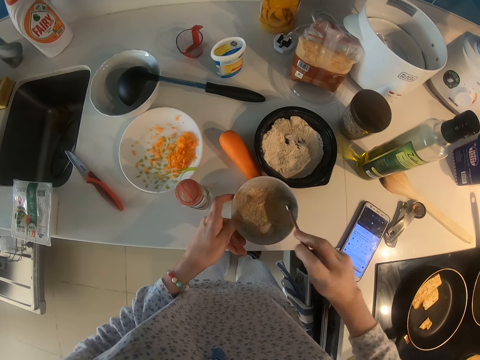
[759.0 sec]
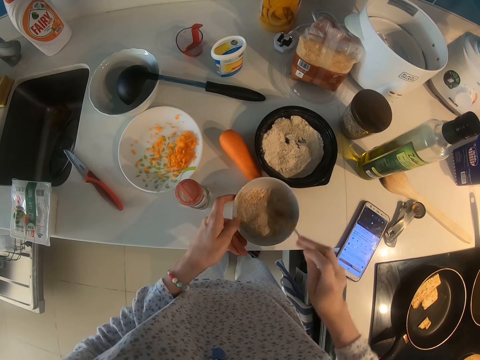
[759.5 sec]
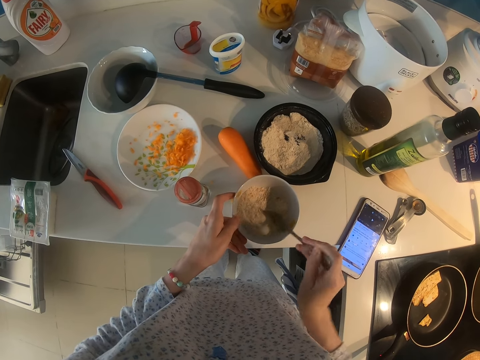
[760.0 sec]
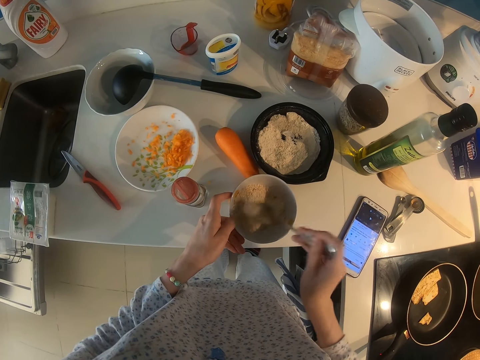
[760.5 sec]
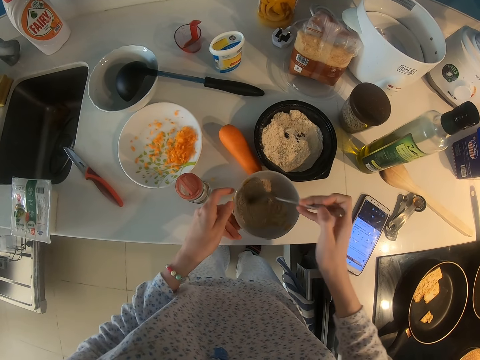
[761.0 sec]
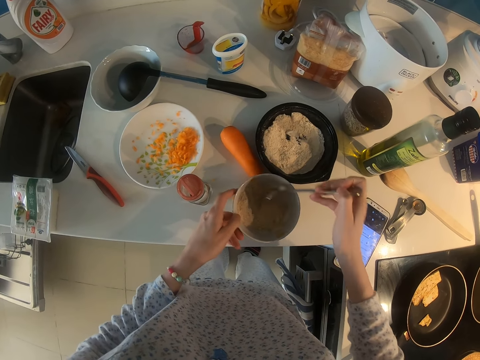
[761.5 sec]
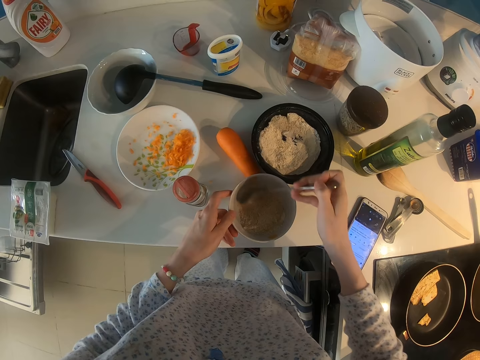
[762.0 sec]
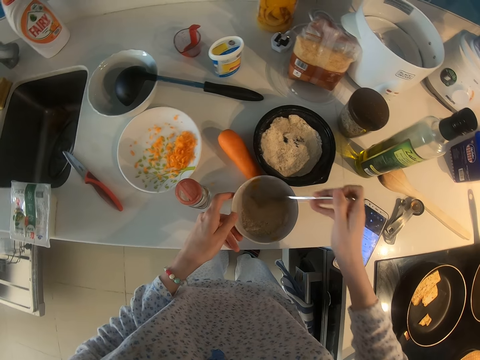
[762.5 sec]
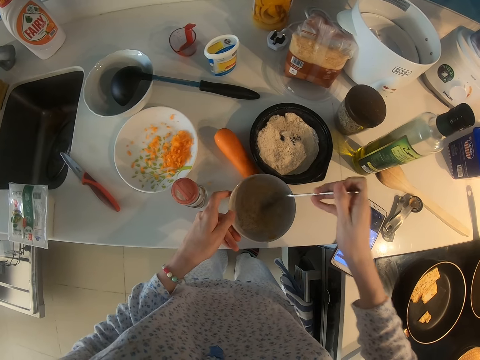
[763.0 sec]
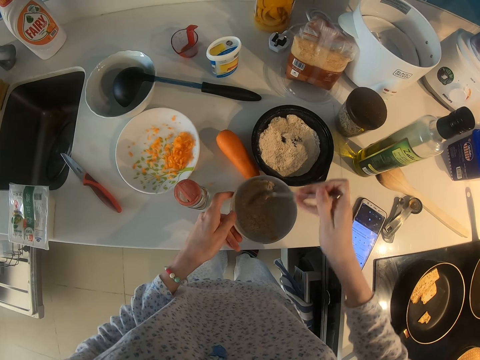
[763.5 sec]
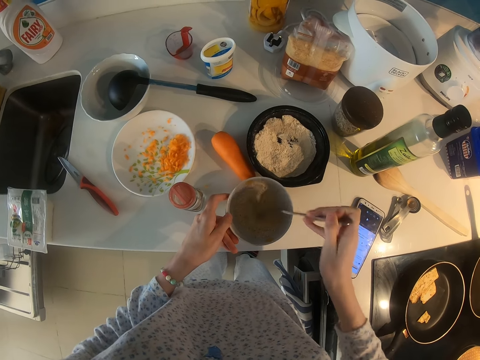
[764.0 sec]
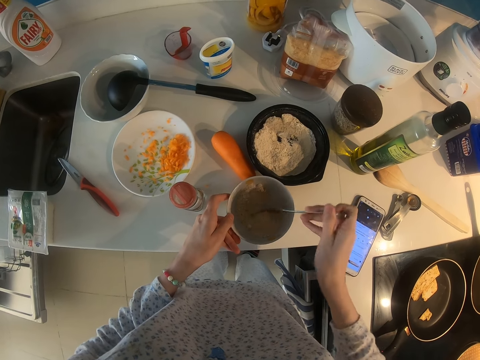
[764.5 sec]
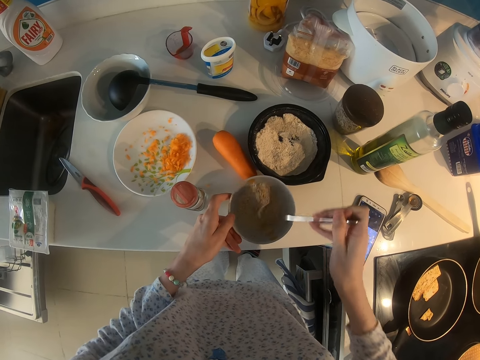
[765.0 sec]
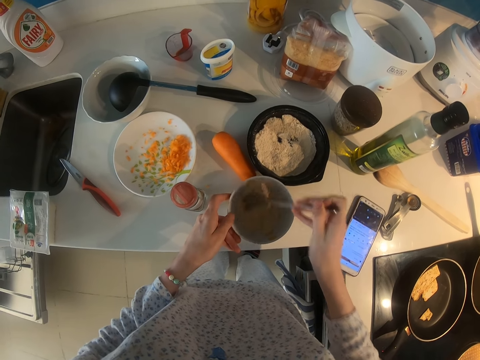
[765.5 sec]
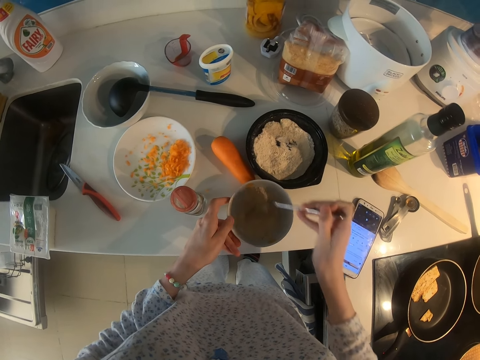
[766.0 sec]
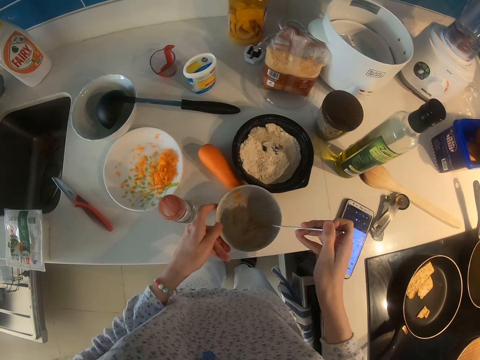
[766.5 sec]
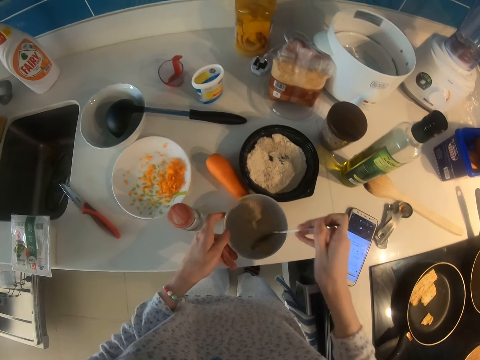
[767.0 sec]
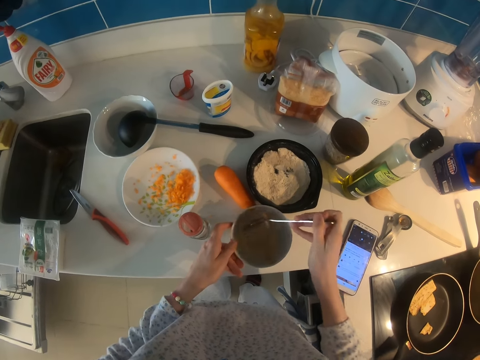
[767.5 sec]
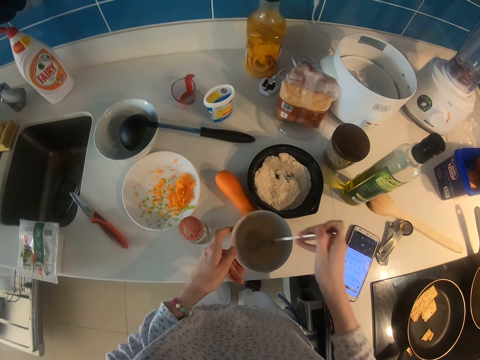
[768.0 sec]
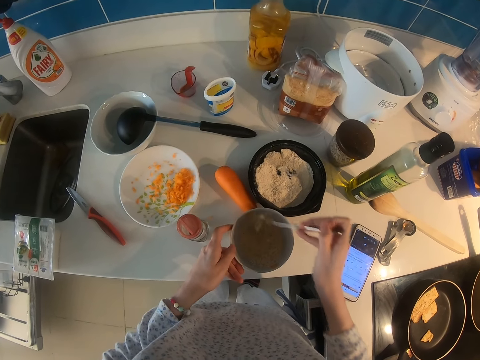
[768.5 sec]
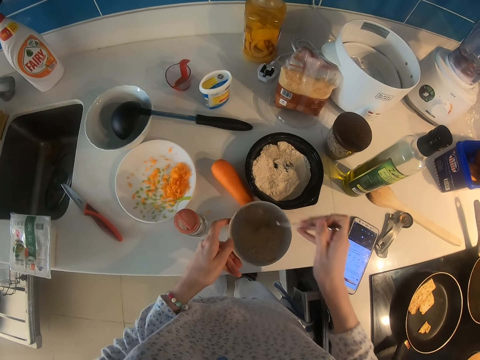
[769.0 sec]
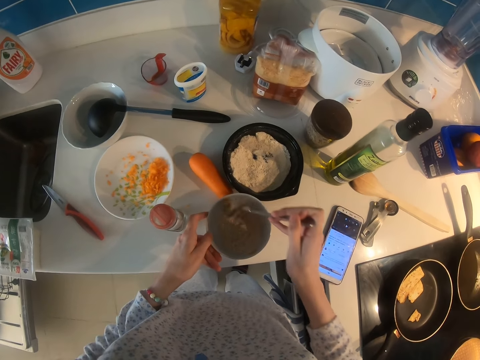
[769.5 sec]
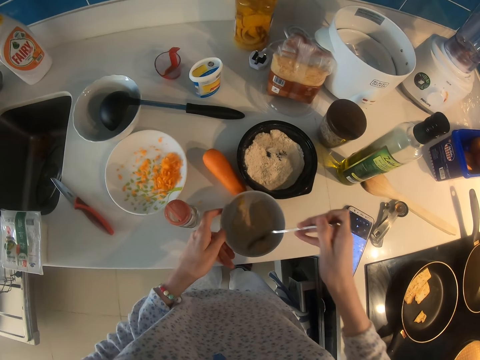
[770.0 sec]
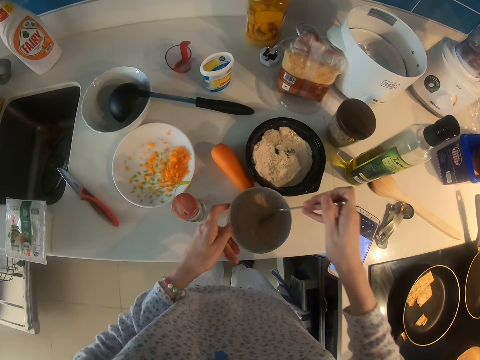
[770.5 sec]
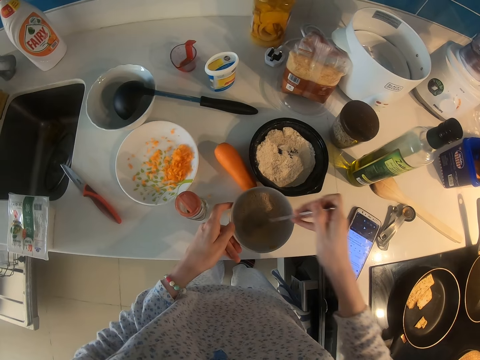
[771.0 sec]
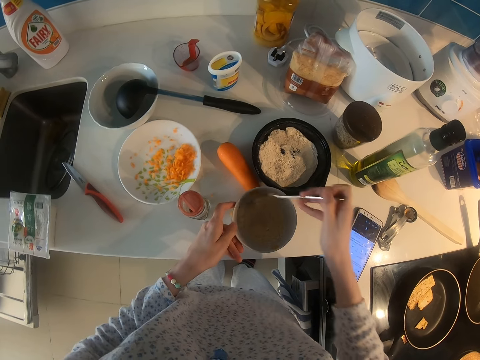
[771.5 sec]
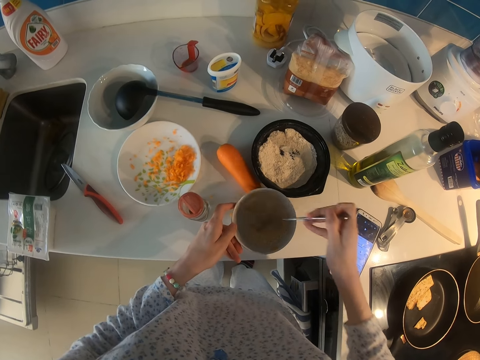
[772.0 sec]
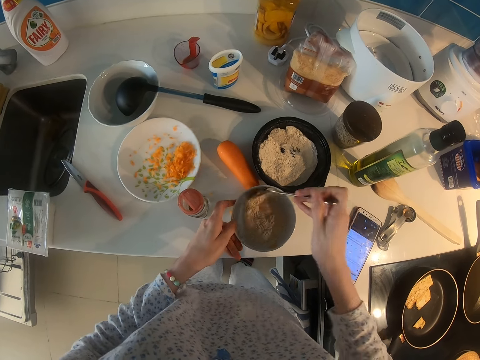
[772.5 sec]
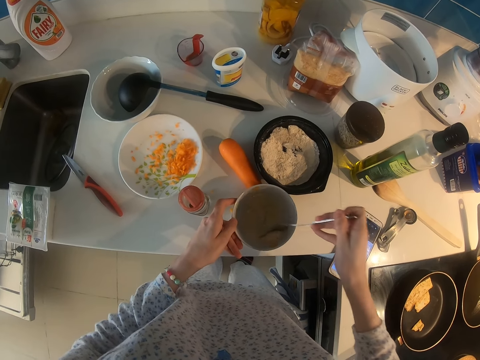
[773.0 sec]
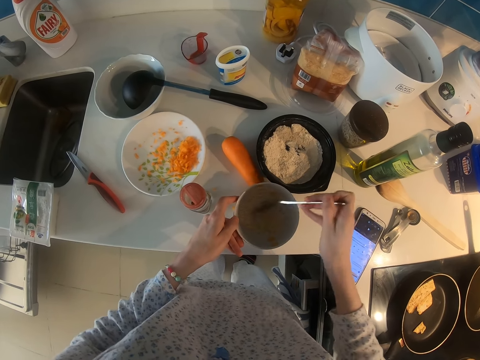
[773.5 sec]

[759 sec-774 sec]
The camera wearer mixes flour with a spoon.

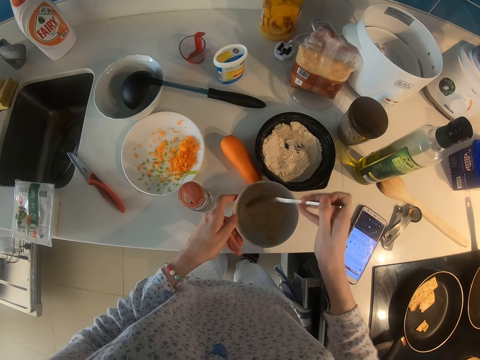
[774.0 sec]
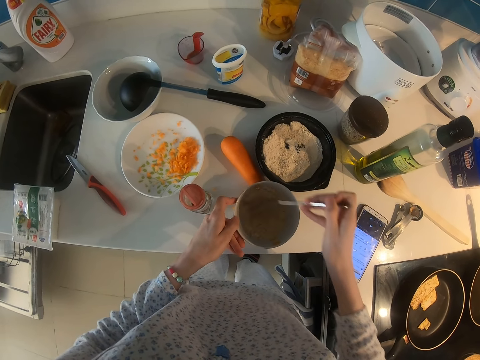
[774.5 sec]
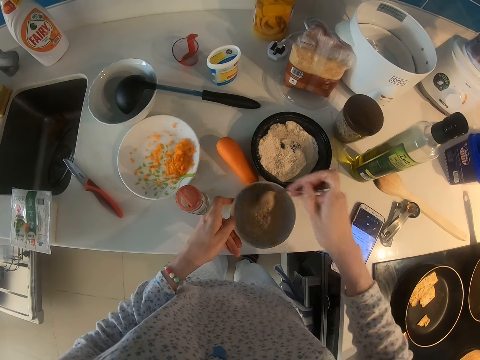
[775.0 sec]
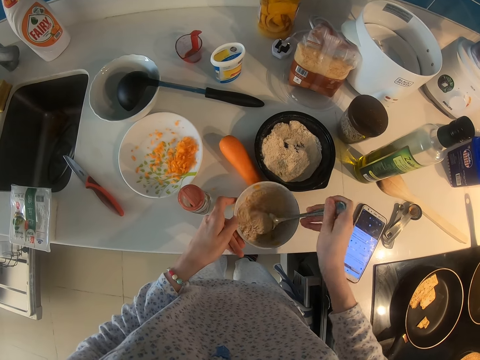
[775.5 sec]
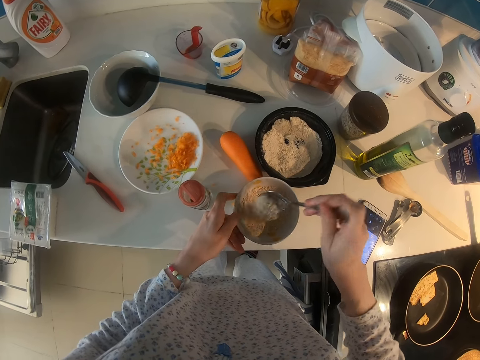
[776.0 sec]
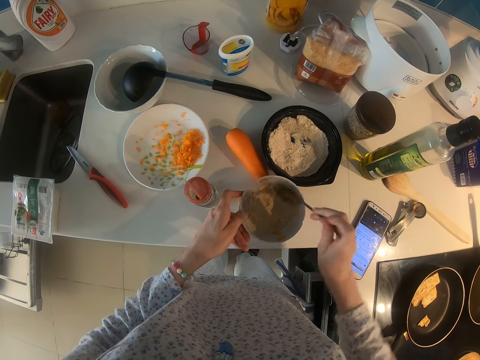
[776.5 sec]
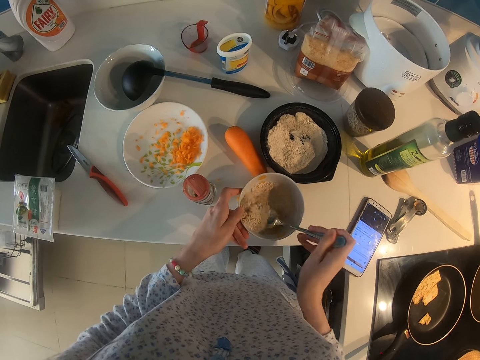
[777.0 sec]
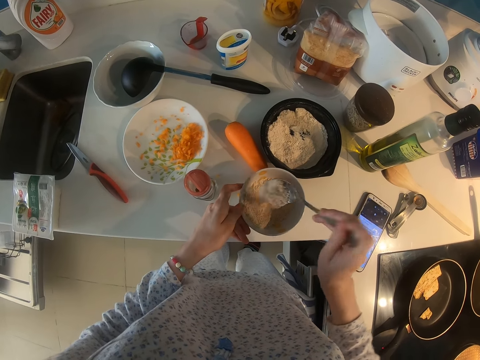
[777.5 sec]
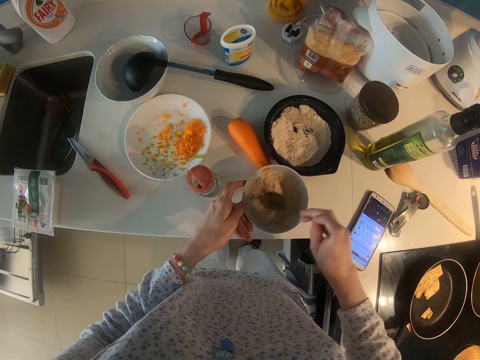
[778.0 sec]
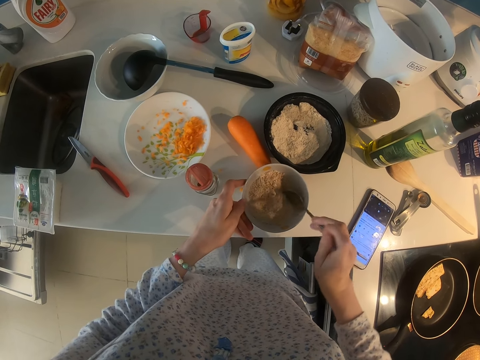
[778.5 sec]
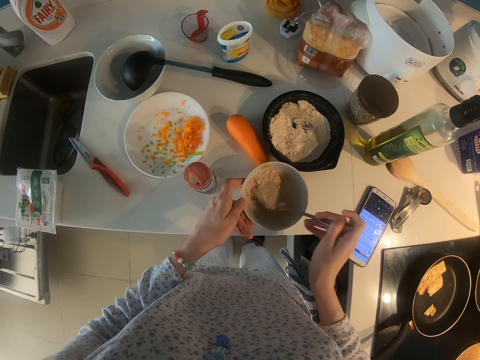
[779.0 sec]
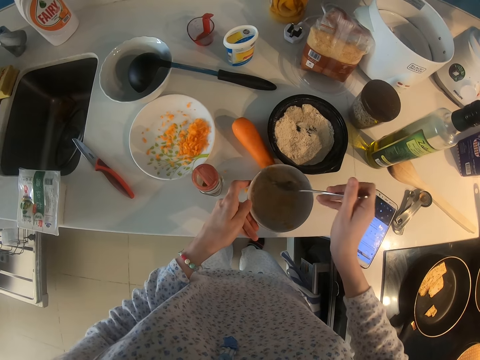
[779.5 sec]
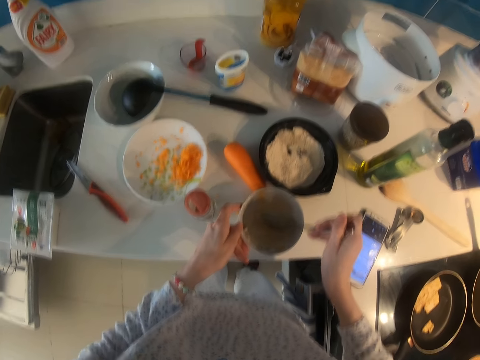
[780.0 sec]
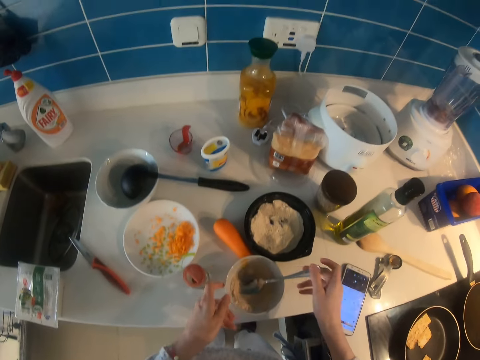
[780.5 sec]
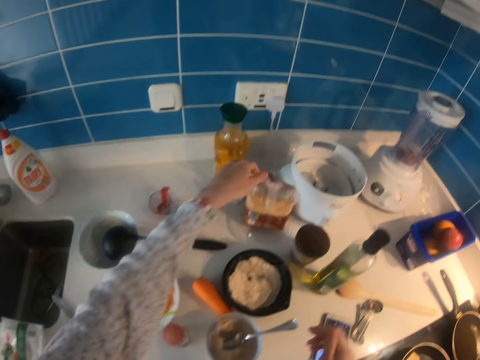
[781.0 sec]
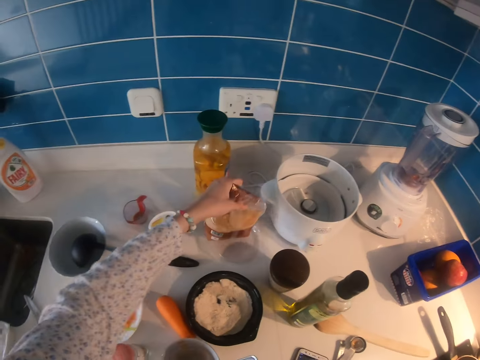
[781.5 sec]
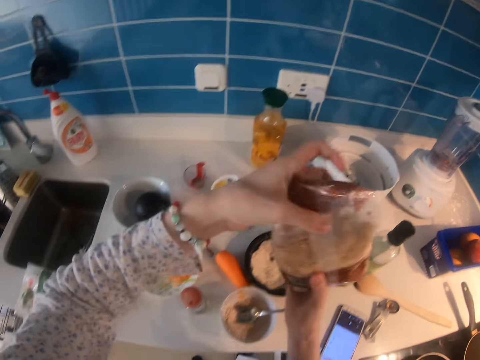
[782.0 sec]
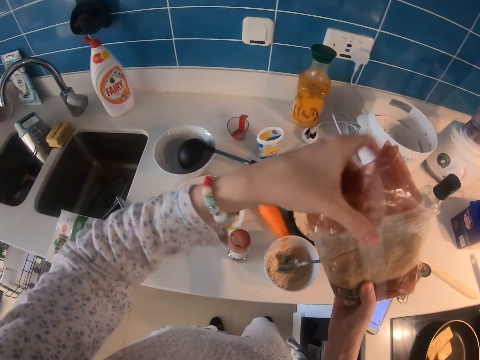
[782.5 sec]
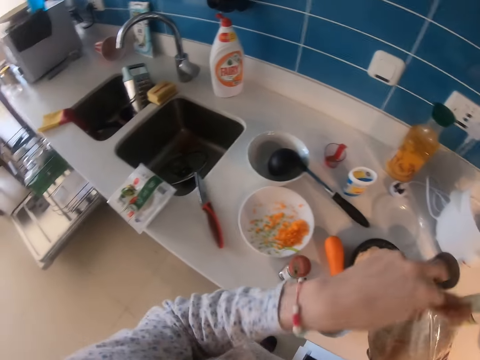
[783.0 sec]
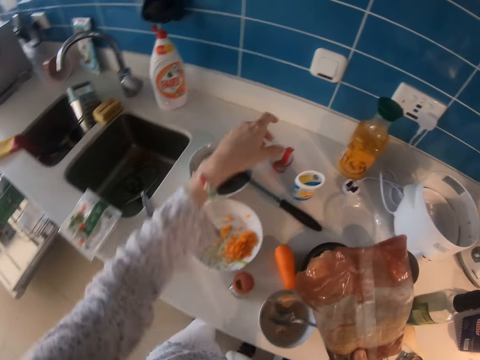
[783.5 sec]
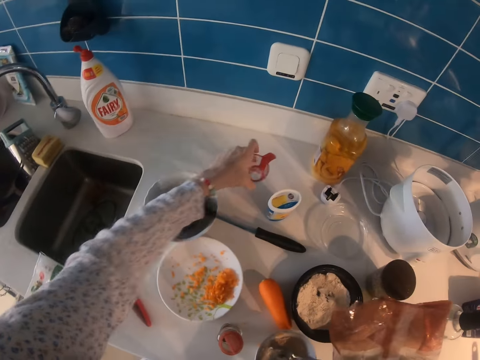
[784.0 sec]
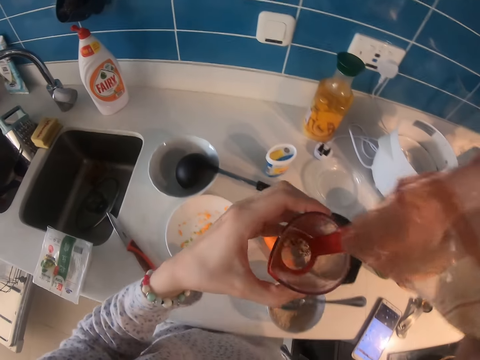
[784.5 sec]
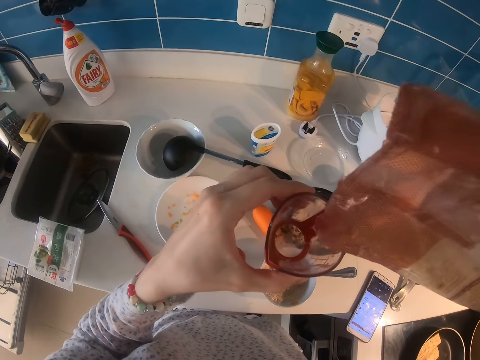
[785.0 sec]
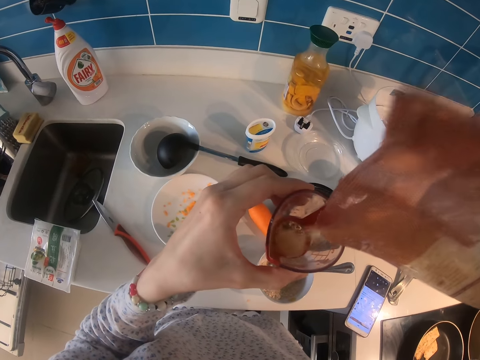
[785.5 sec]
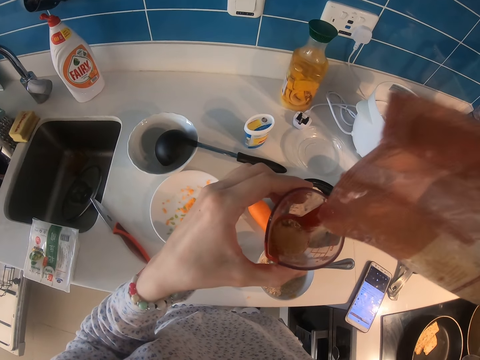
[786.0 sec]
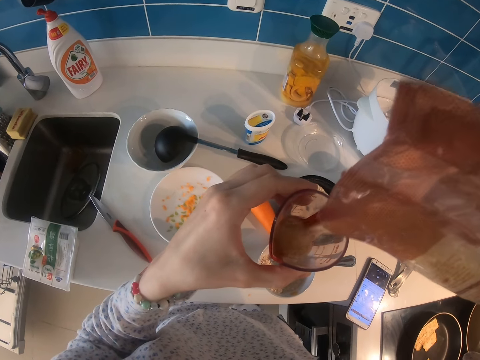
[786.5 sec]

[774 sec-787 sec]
The camera wearer mixes flour with a spoon. They put the spoon in the bowl. They take sugar. They pick up a cup. They put the sugar in the measuring jar.
